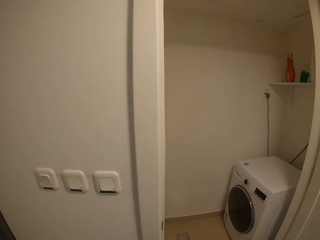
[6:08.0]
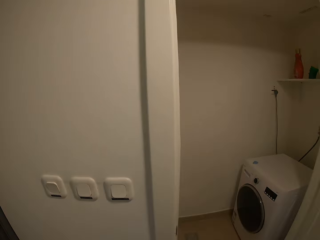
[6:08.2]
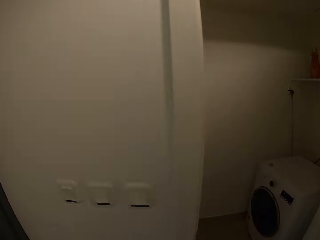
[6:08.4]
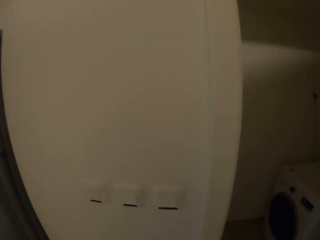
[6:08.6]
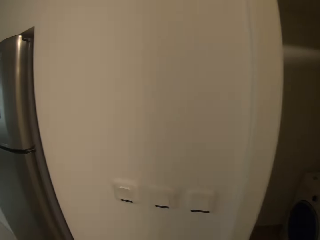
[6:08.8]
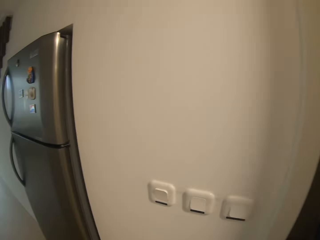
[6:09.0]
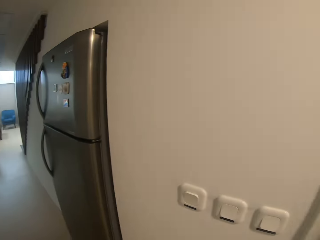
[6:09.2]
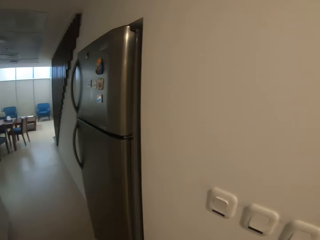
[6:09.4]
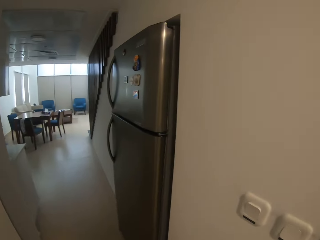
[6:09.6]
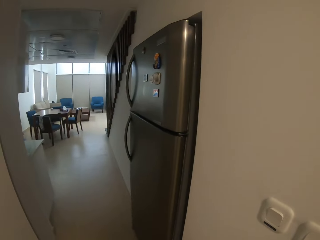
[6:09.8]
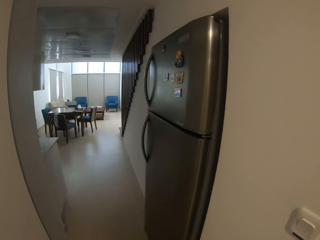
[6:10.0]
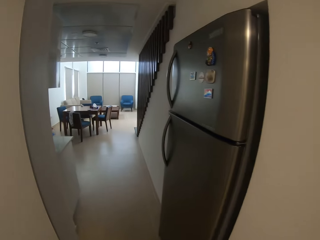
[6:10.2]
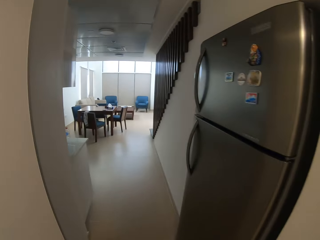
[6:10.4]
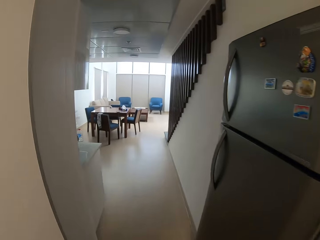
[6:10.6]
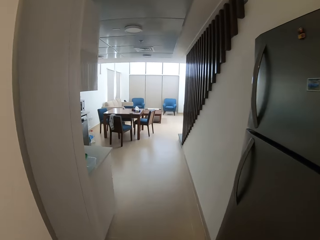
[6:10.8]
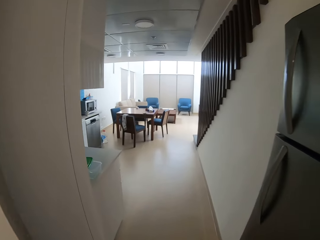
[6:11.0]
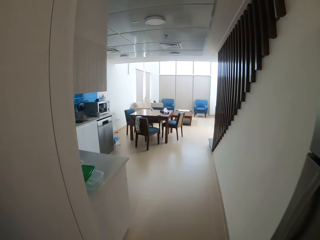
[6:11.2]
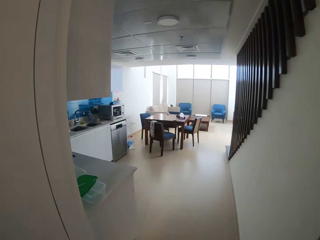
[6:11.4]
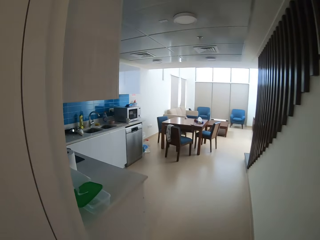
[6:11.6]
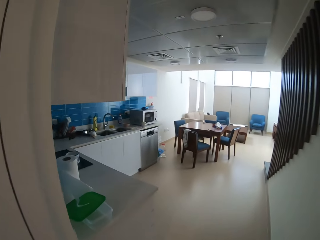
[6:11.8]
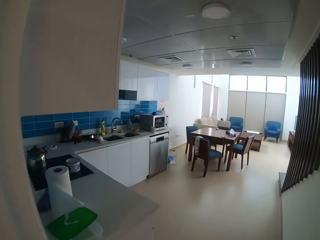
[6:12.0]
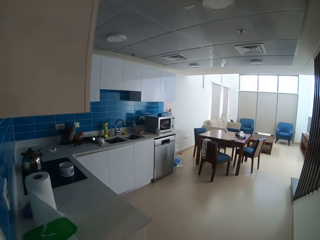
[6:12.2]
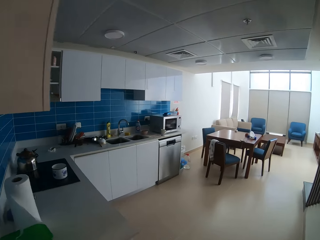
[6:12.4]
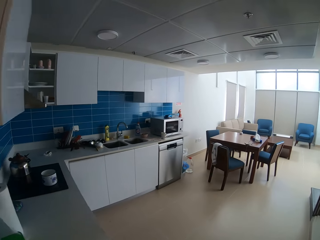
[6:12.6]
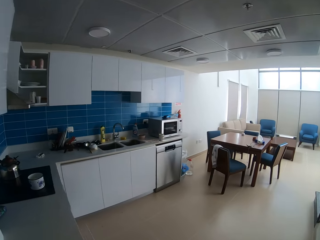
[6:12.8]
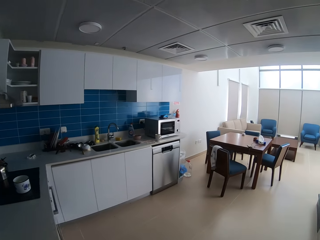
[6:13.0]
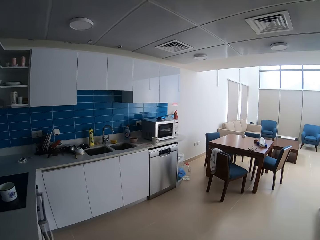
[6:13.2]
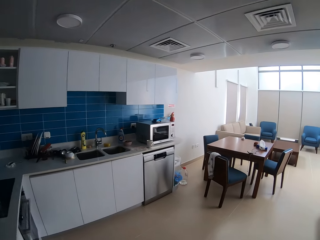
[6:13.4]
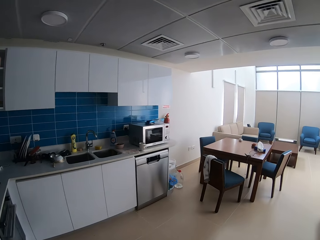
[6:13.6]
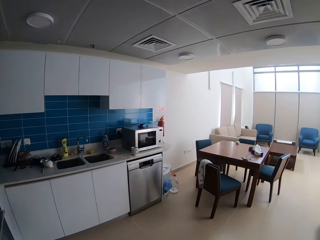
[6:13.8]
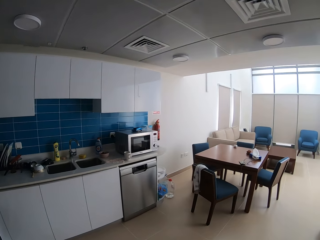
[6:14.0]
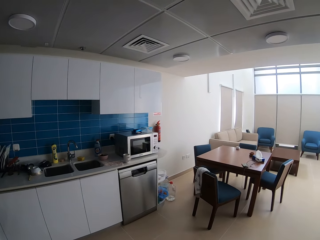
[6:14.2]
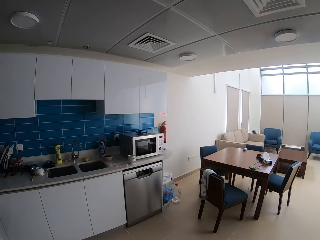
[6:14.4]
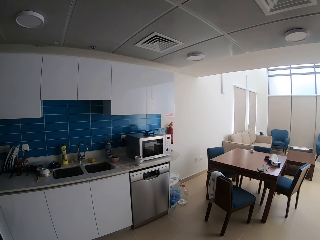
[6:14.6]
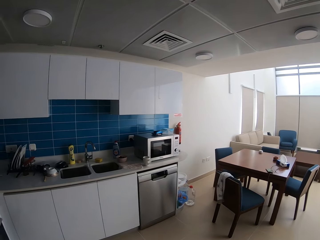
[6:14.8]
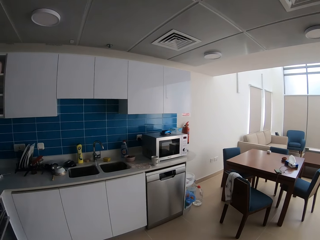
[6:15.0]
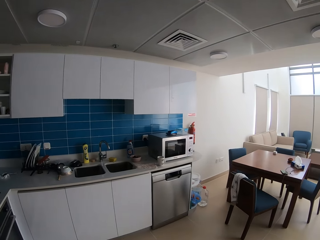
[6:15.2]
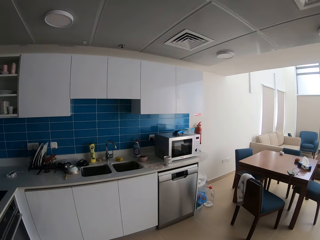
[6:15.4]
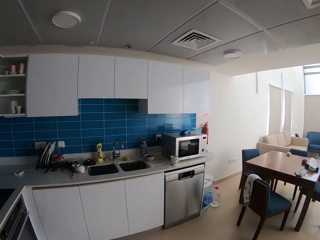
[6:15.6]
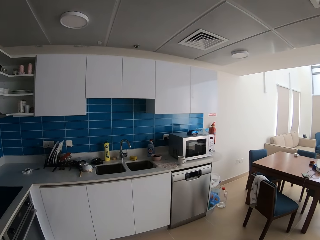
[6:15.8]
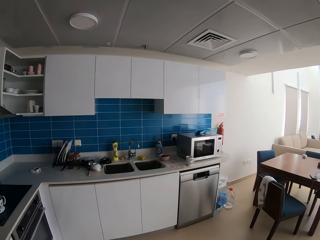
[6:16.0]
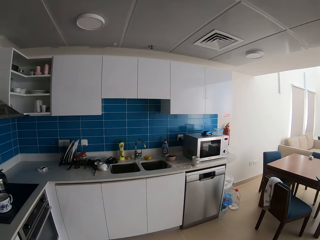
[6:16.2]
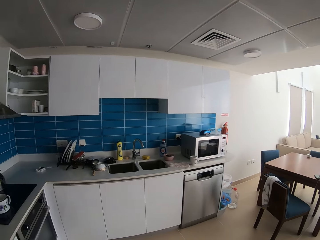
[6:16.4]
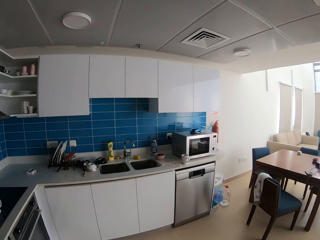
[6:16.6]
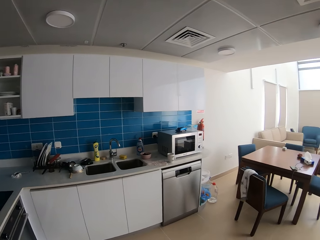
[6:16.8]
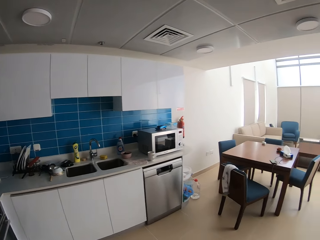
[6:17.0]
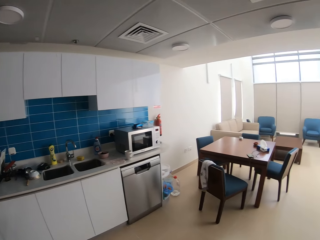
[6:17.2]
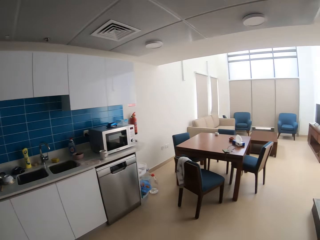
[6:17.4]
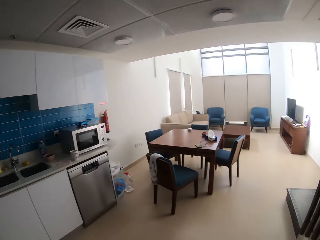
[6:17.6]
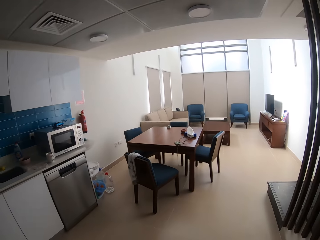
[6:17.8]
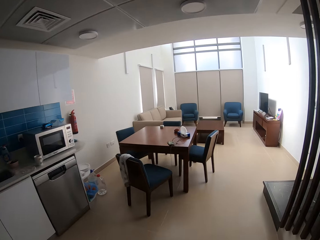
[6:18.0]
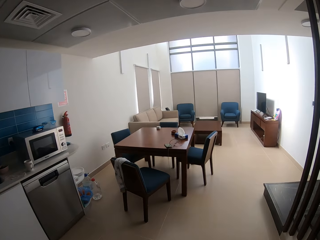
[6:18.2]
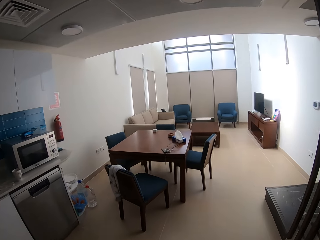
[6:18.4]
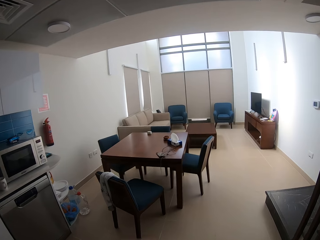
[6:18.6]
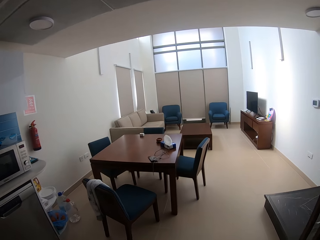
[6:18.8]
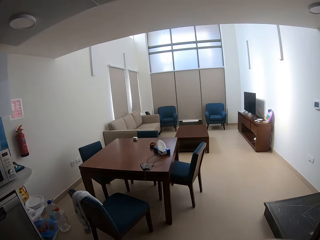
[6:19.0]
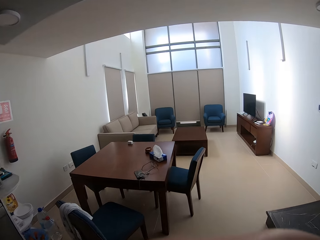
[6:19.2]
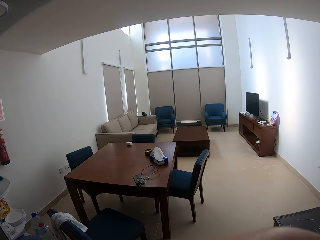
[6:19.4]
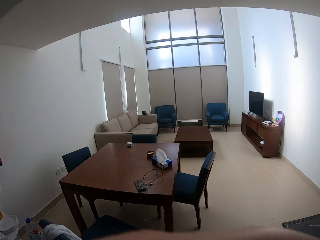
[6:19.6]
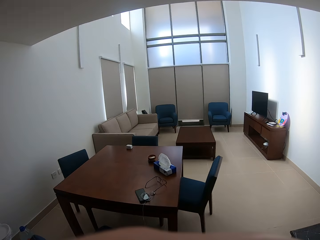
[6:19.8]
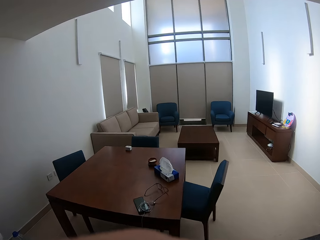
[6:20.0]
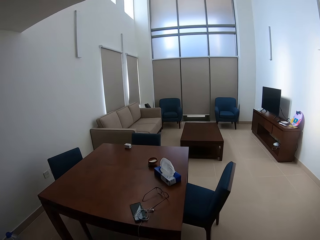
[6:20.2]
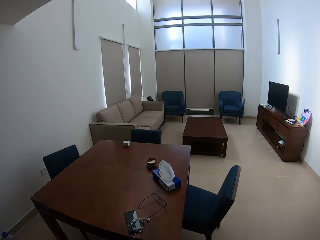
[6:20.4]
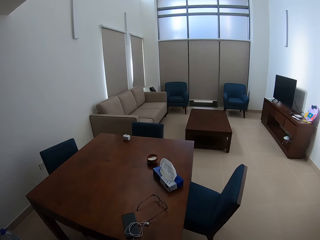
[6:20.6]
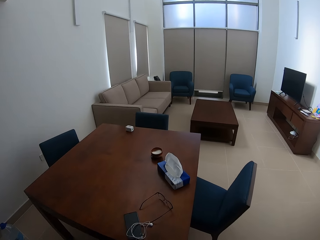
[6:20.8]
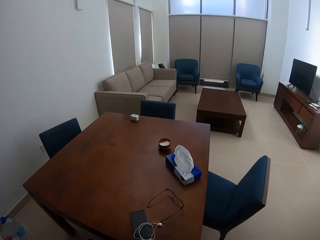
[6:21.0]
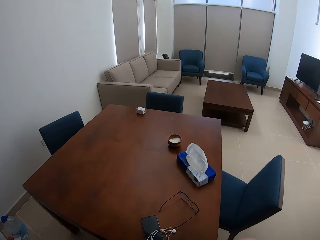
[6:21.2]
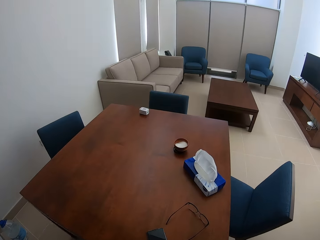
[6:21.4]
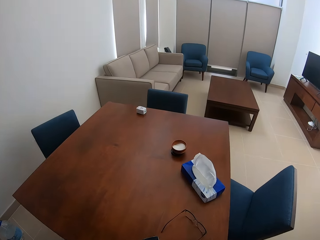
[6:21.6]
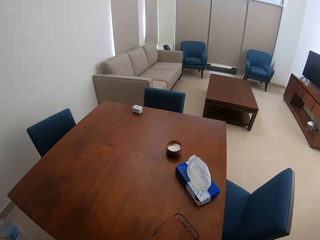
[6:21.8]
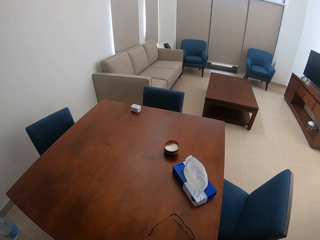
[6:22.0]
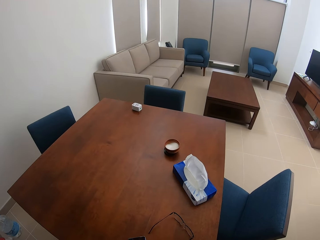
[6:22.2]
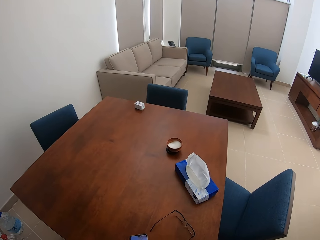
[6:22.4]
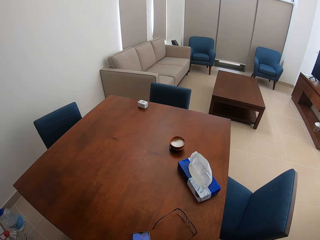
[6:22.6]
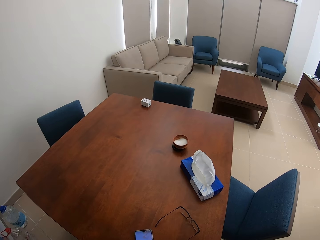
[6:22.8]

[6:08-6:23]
The camera wearer walks from the laundry room into the kitchen. They look around the kitchen, adjust the camera, and walk from the kitchen to the living room, to the table.

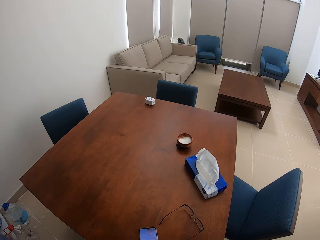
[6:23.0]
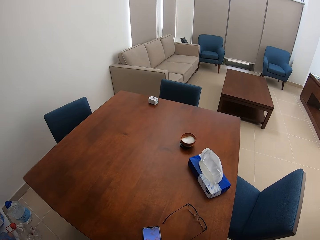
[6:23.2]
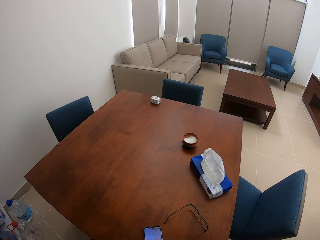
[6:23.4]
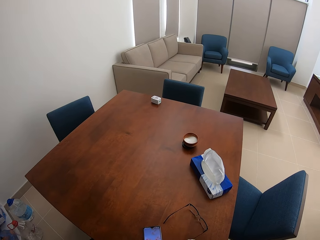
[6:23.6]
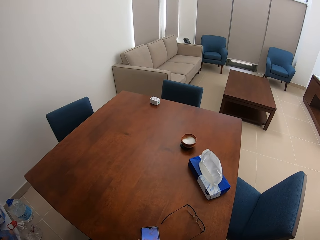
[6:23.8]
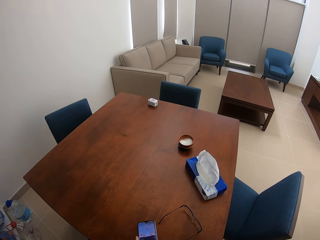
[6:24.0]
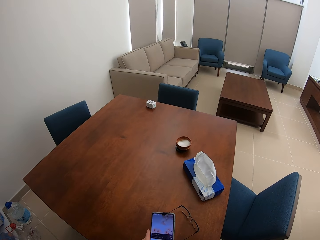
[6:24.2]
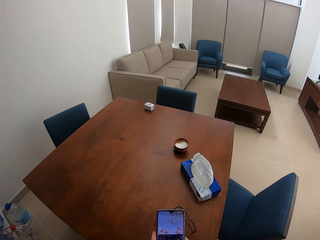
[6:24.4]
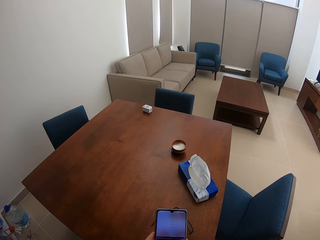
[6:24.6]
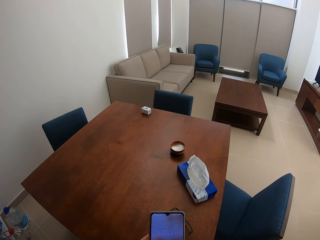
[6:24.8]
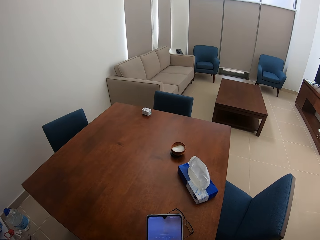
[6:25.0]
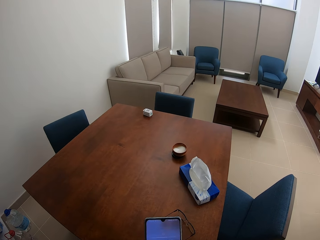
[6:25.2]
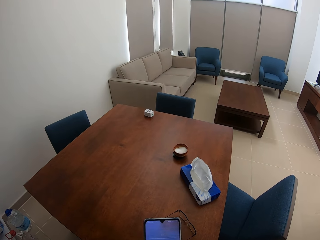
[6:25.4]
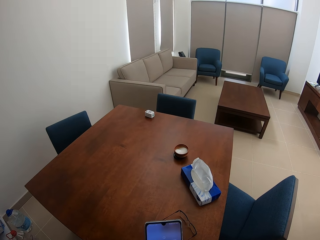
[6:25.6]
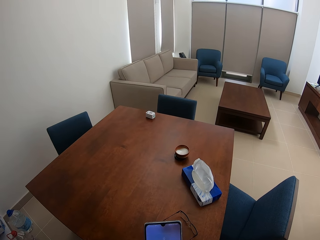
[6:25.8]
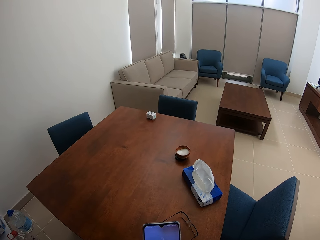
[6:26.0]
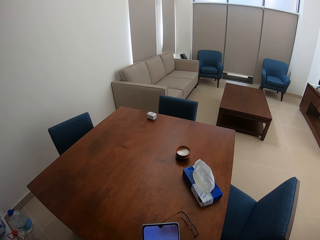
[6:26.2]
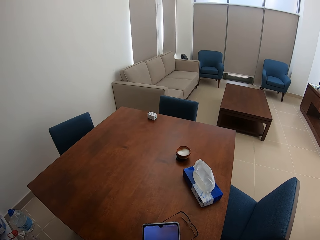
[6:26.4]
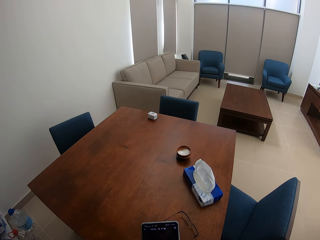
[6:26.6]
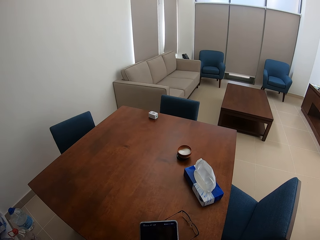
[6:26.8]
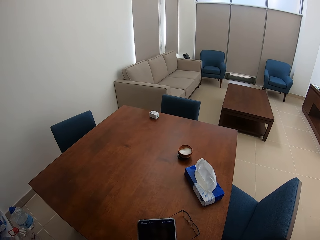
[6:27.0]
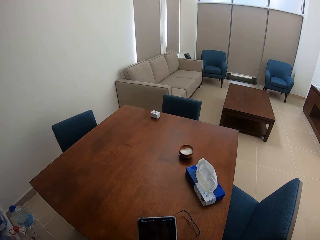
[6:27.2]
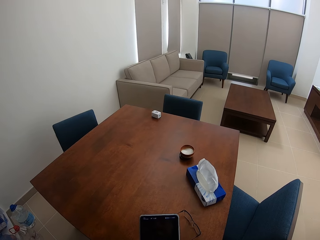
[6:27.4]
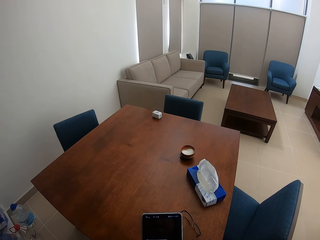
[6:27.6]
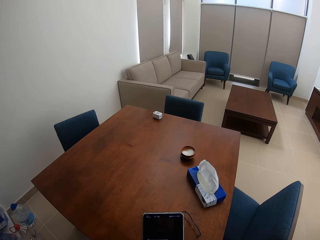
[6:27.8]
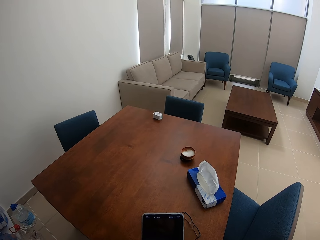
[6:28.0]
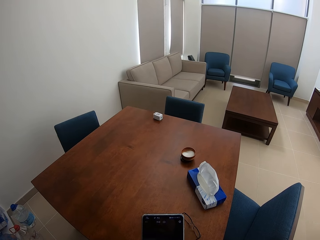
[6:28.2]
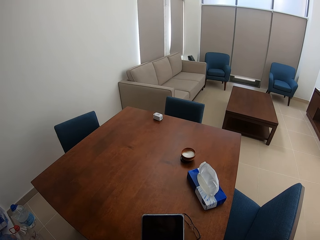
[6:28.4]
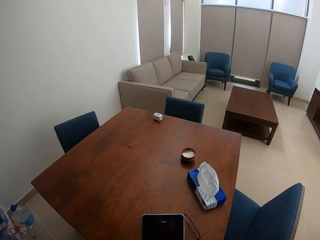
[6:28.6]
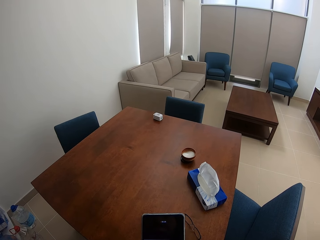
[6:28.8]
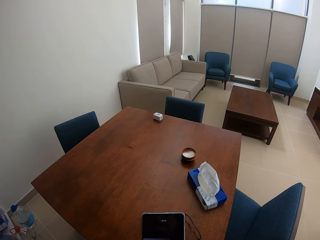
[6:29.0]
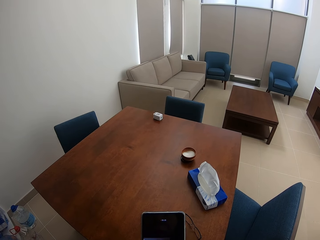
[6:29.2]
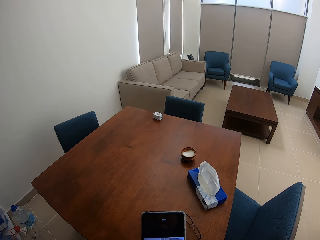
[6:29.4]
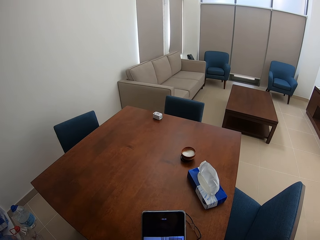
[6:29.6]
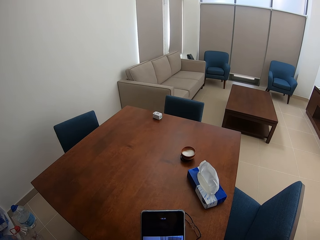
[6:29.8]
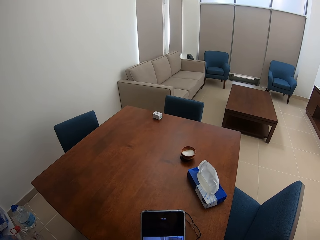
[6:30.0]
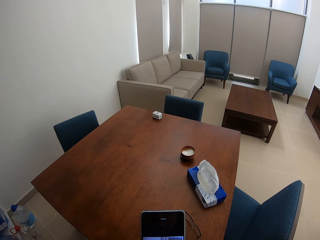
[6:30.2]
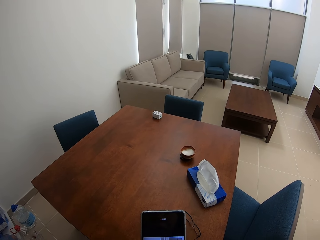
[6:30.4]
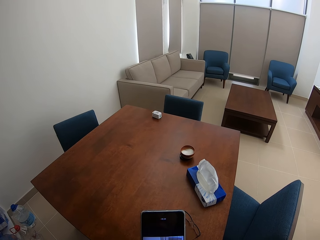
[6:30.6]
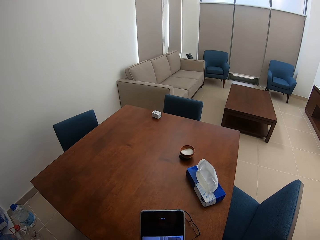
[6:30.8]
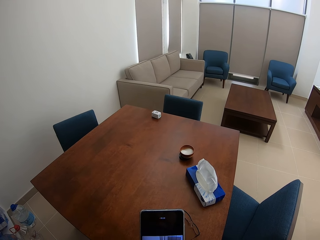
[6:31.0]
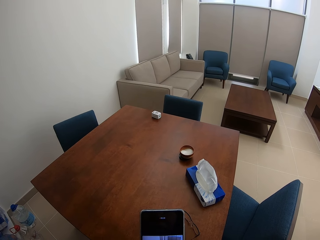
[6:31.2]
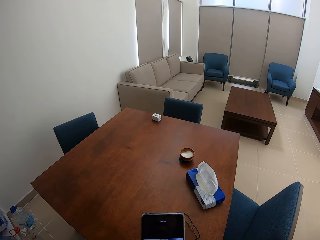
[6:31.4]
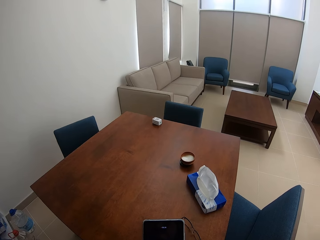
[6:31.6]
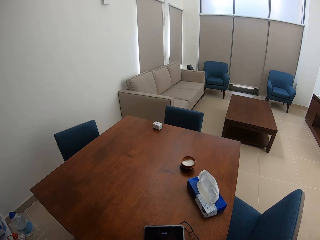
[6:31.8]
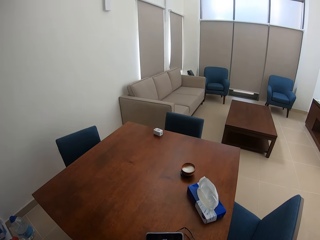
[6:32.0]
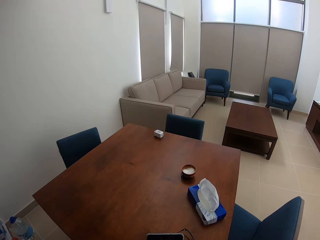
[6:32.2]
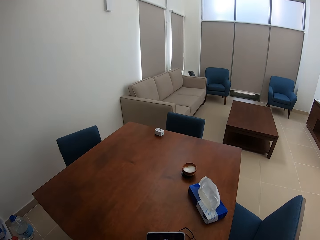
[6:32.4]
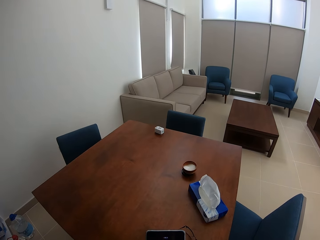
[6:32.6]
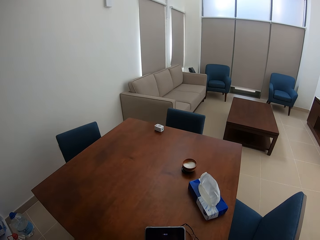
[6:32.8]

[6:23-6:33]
The camera wearer picks up a phone from the living room table. They operate the phone. They switch the phone on.
